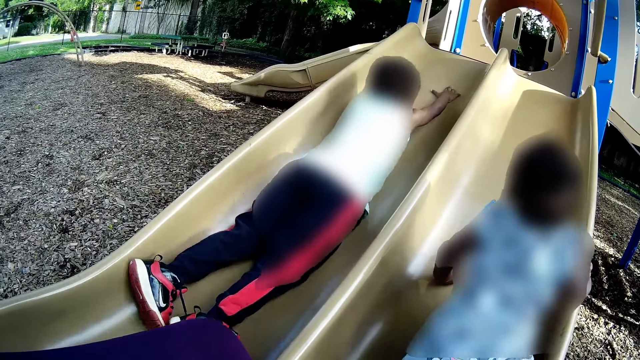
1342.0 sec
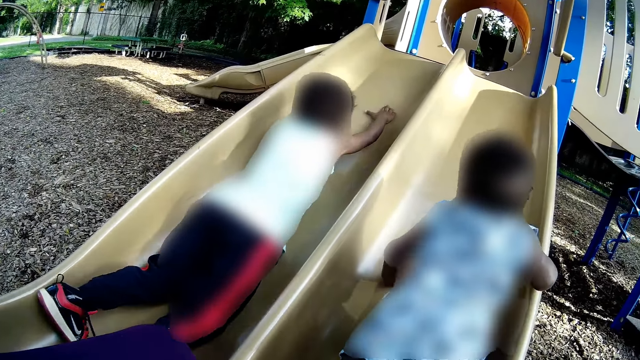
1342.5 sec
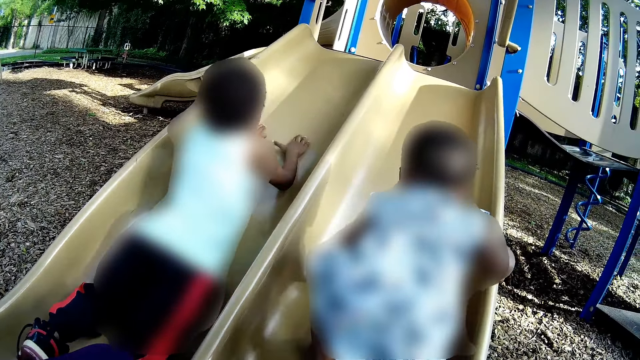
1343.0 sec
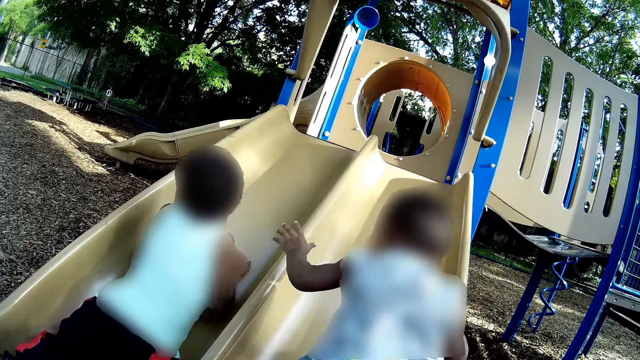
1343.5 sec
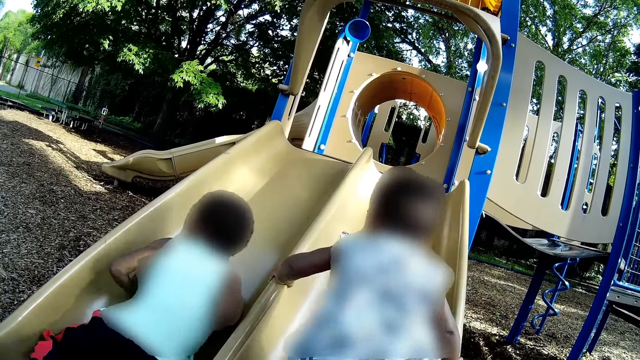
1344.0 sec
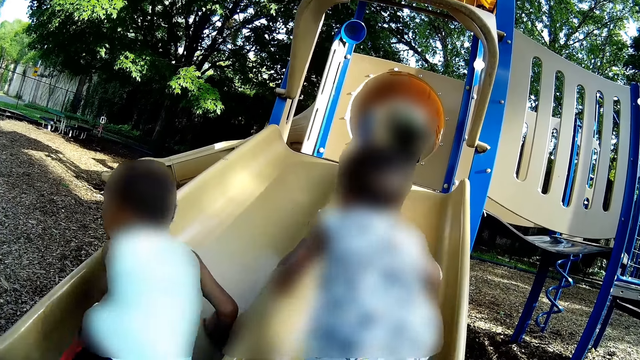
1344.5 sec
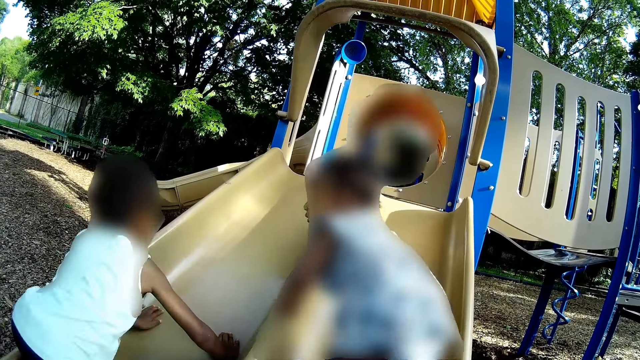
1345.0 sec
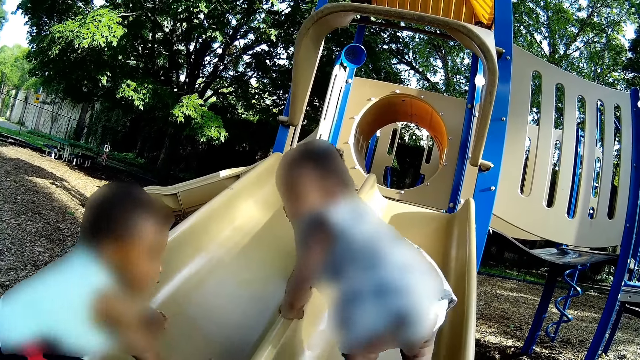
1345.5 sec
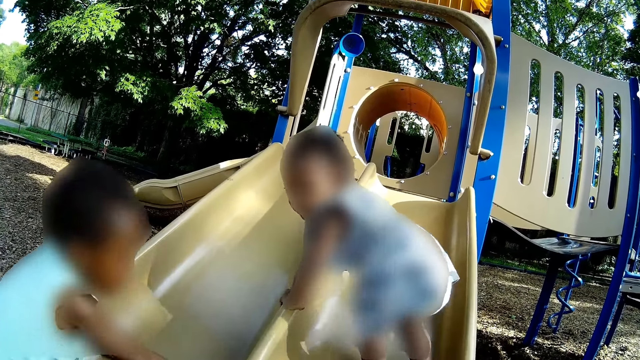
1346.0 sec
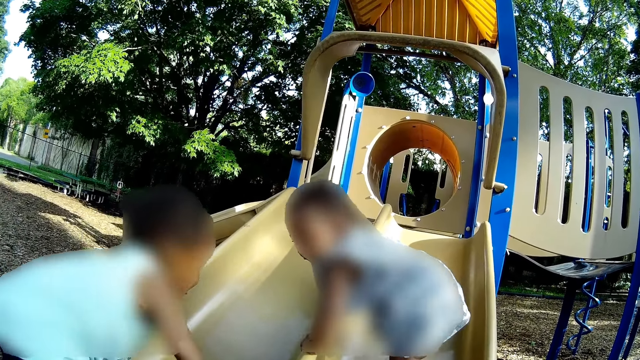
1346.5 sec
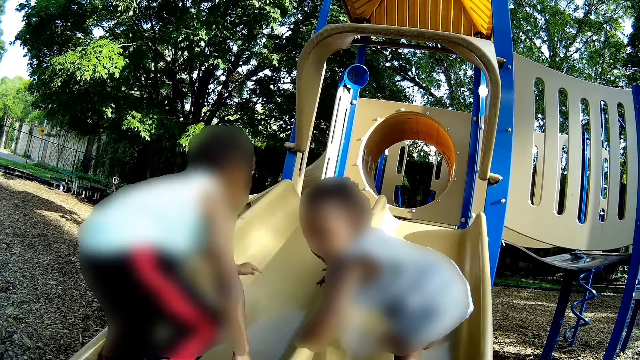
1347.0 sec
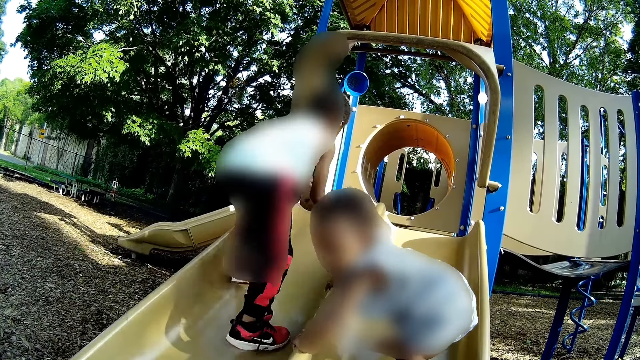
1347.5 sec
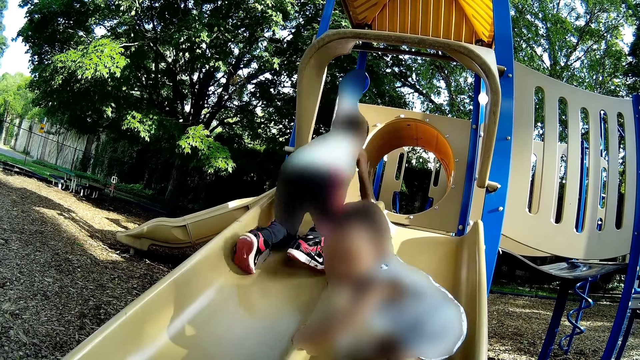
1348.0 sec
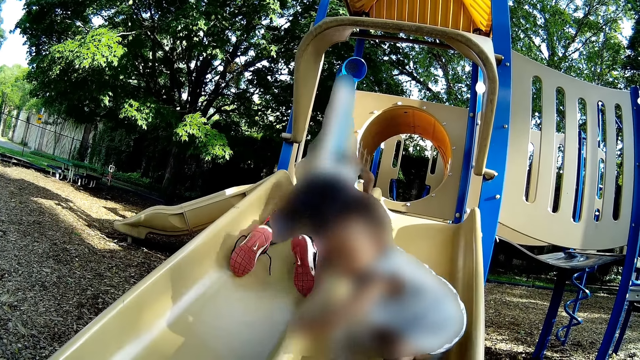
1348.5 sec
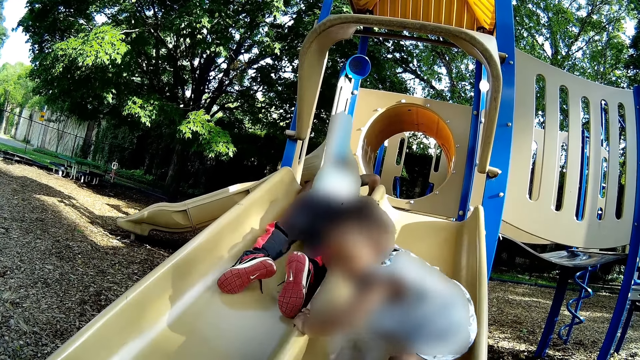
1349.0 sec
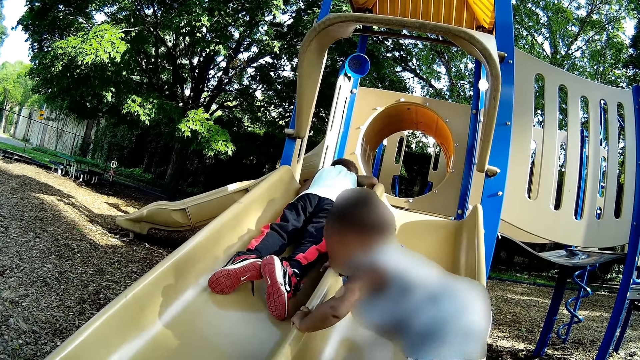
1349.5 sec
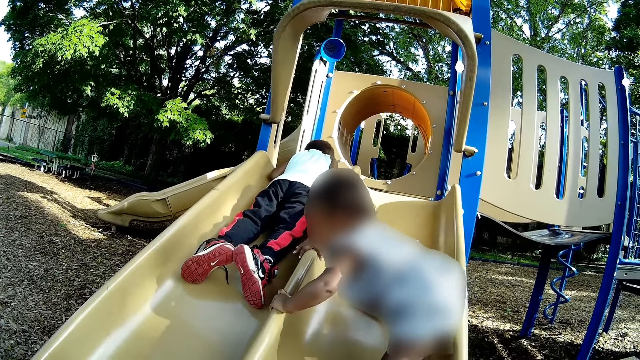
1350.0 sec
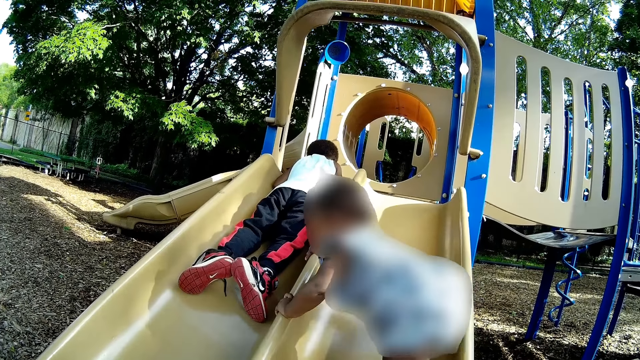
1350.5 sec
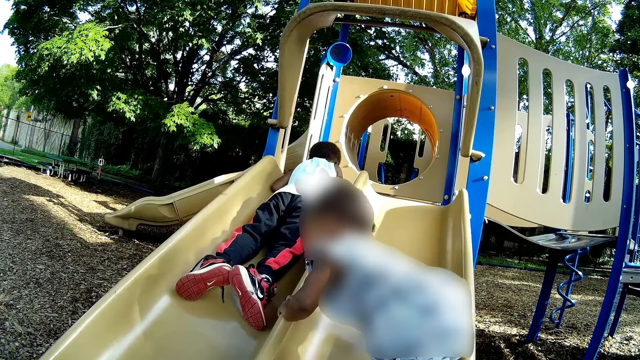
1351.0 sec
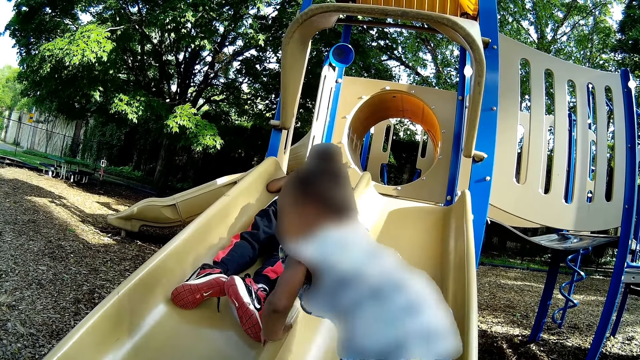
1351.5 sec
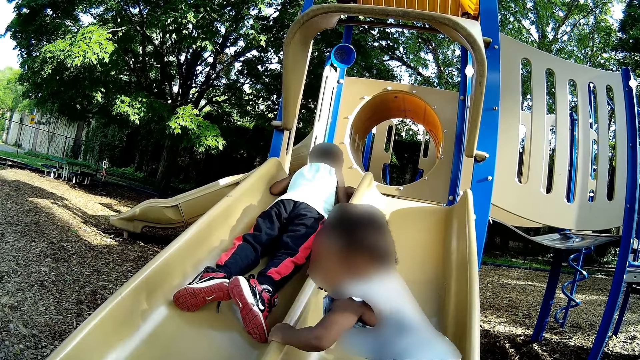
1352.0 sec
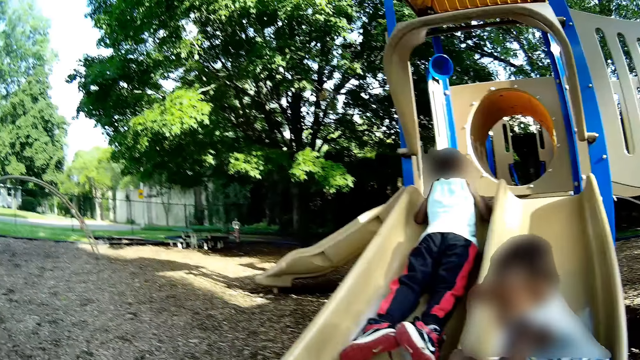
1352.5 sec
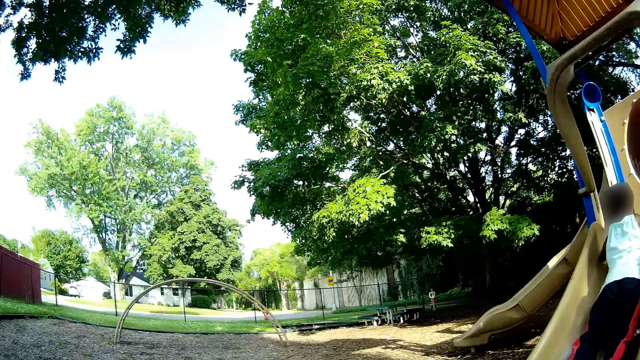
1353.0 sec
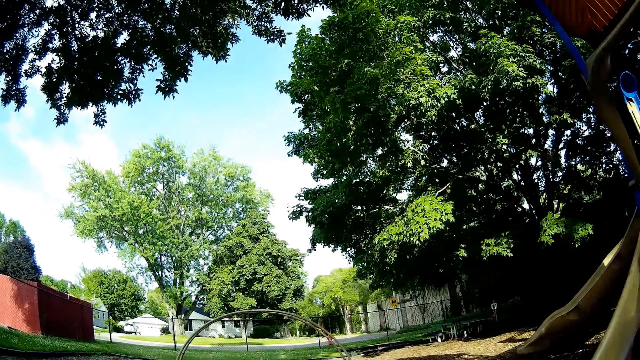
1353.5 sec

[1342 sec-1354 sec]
The camera wearer interacts with the boy and girl.

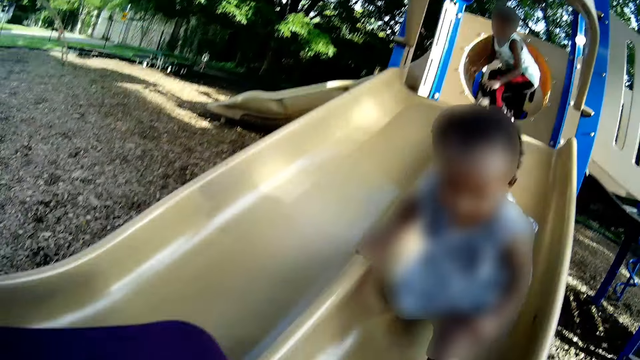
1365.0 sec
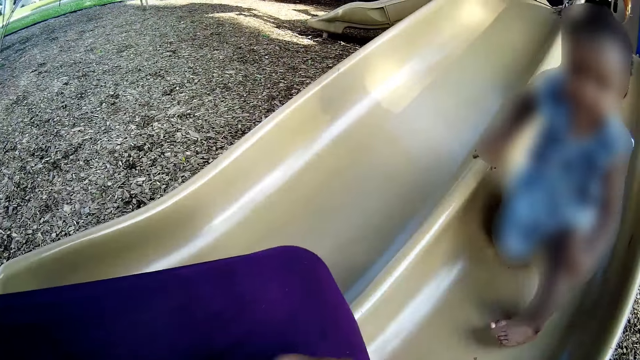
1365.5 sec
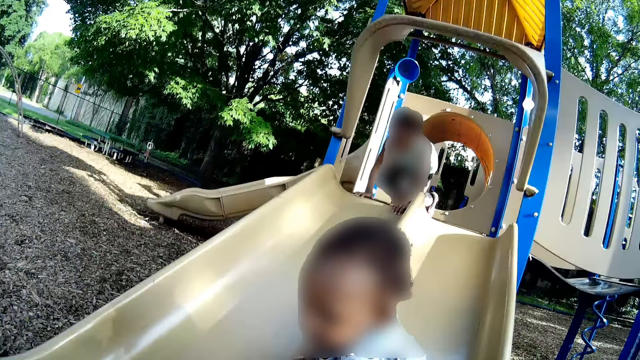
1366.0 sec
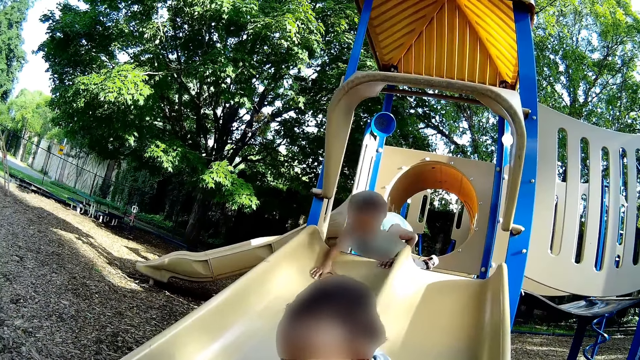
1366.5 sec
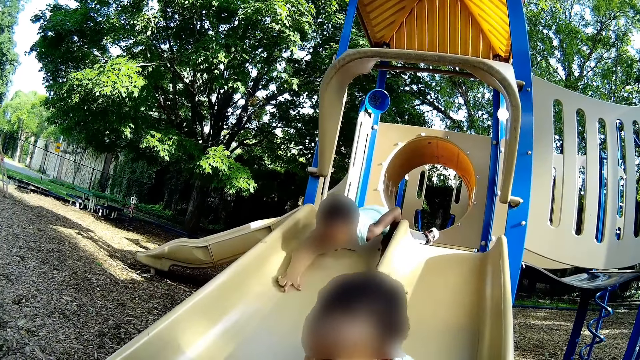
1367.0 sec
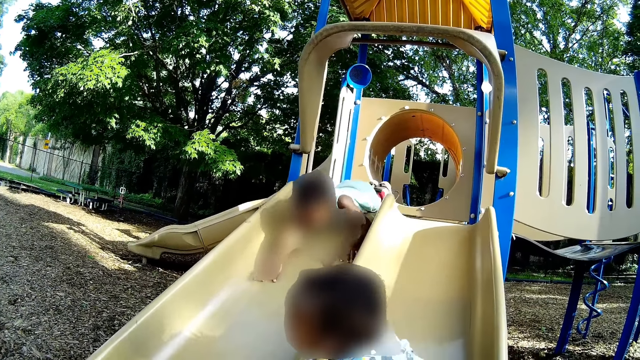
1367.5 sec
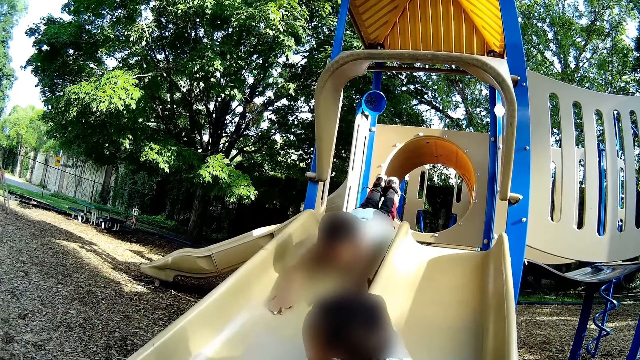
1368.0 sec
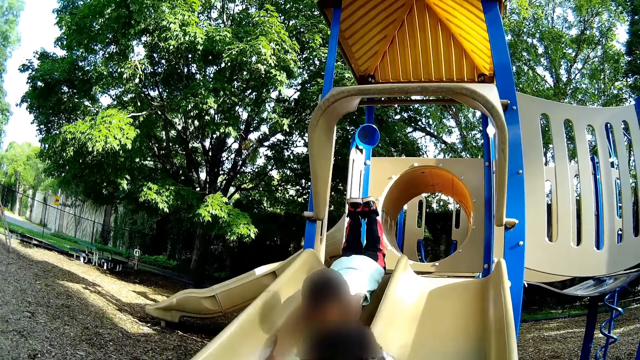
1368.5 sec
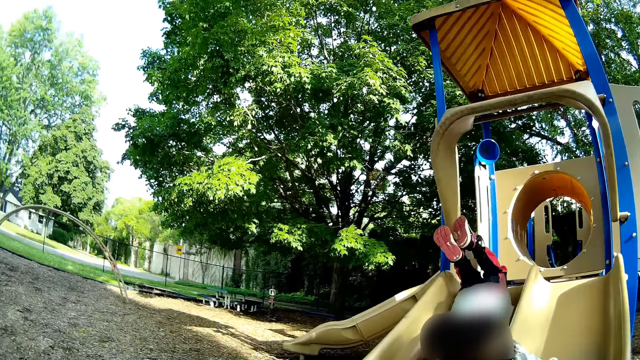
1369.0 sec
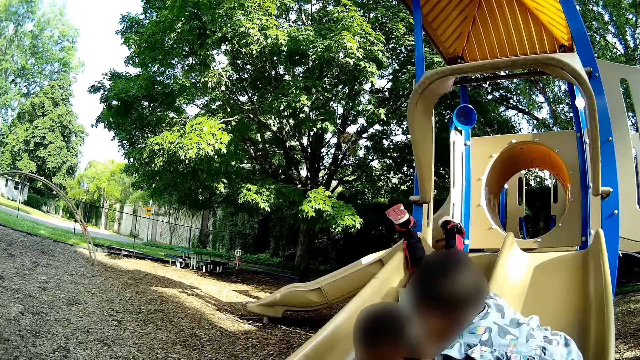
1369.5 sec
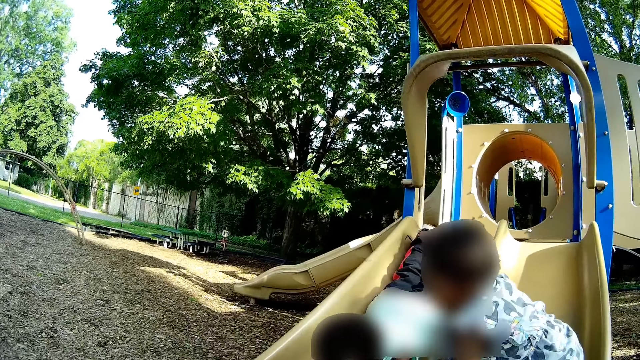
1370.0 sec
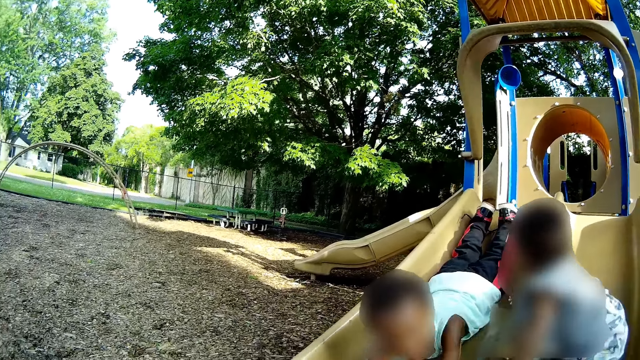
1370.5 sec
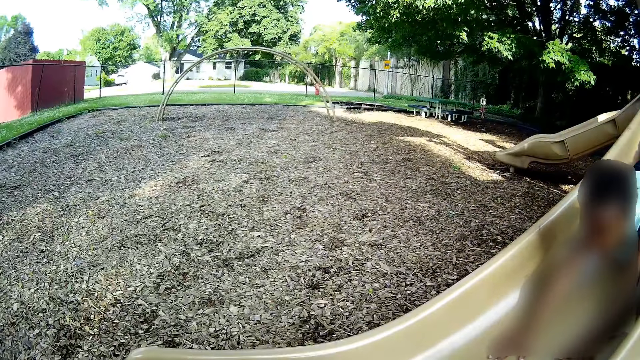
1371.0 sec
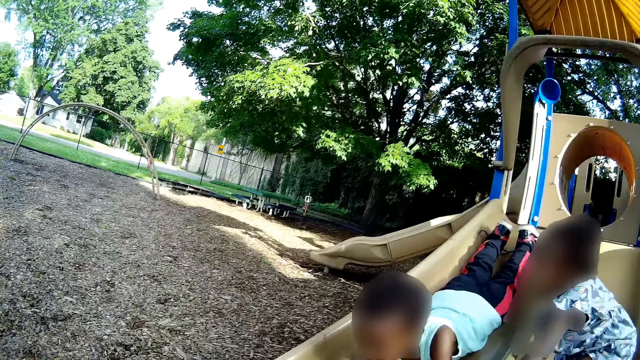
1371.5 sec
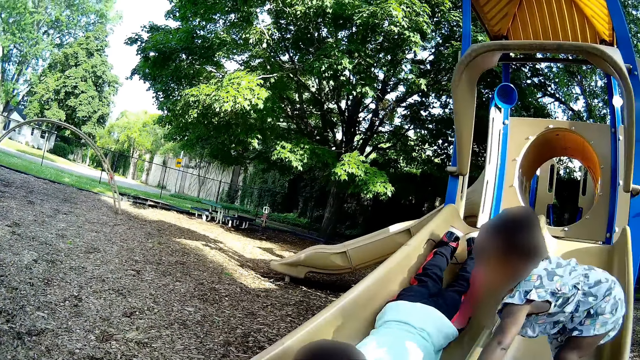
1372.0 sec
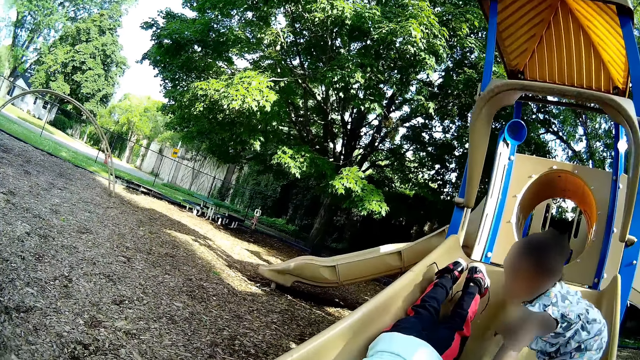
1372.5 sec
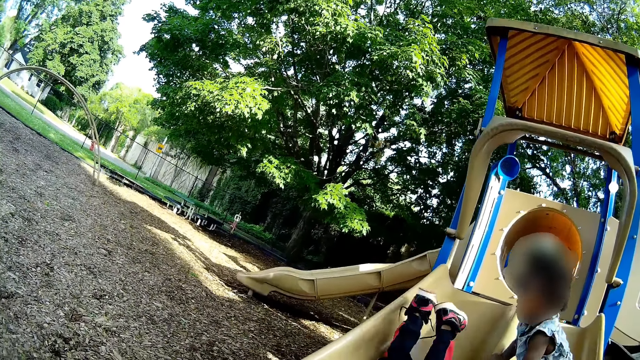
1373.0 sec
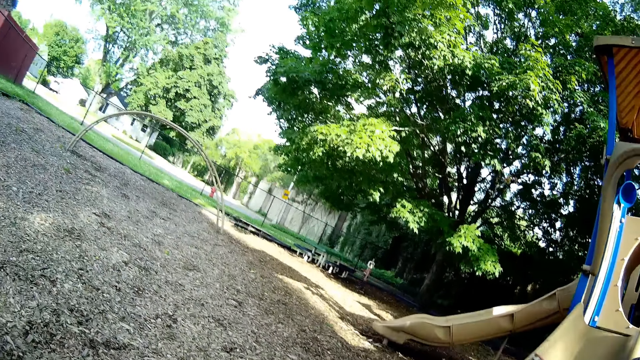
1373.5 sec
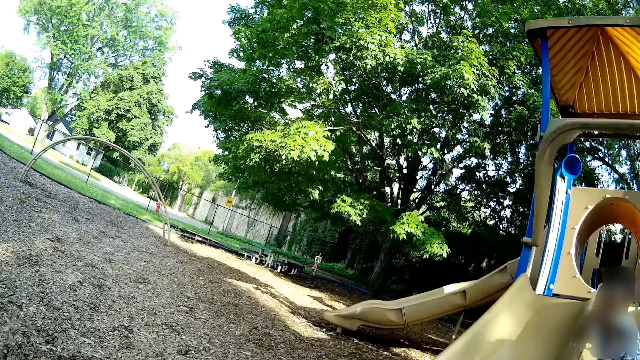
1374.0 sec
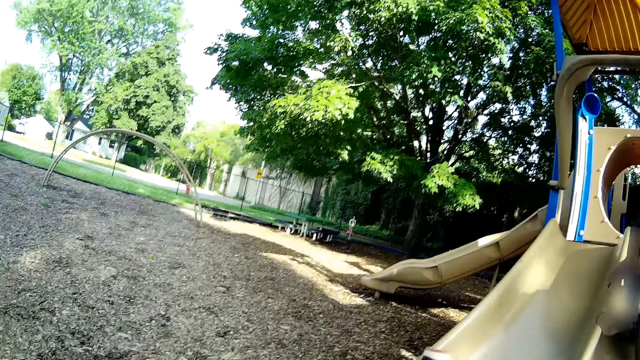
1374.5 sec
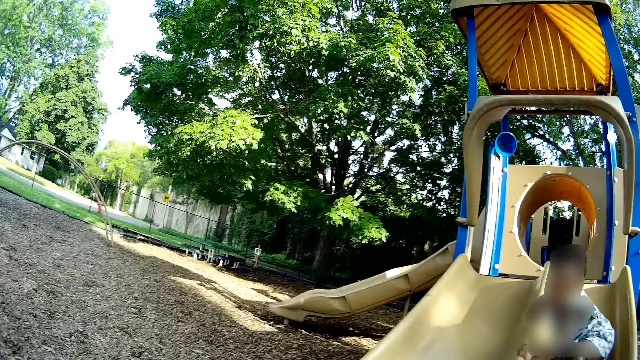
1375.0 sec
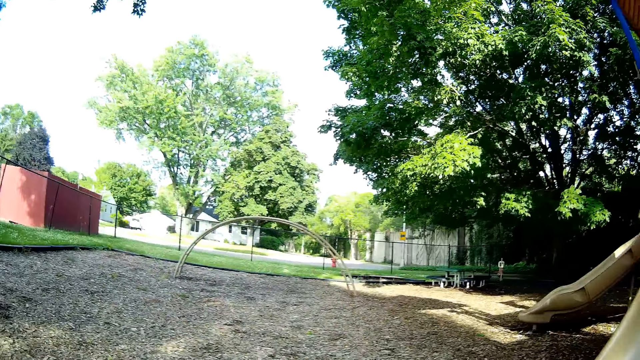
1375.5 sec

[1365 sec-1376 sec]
The child slides down from the playground slide. The camera wearer talks with a man. The man plays in the playfield. The camera wearer interacts with the child. They talk with a lady.
